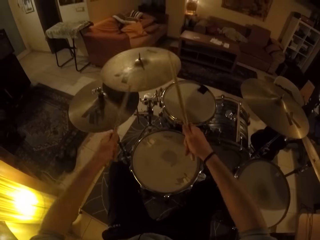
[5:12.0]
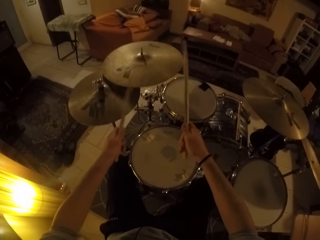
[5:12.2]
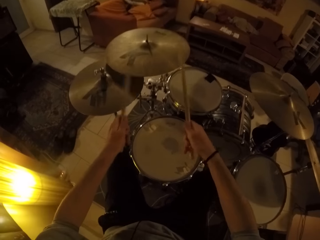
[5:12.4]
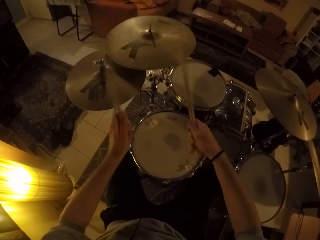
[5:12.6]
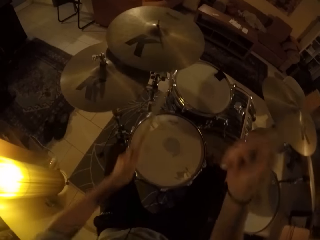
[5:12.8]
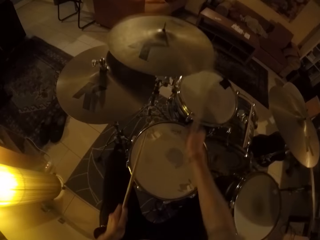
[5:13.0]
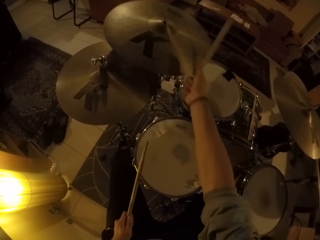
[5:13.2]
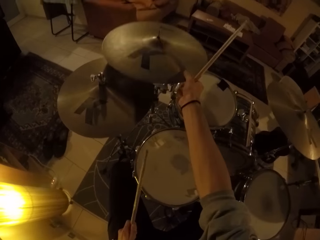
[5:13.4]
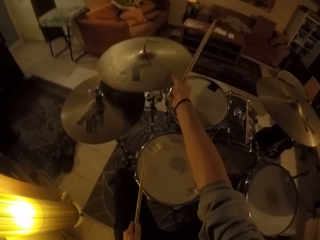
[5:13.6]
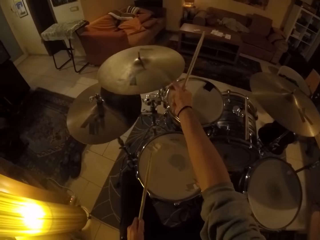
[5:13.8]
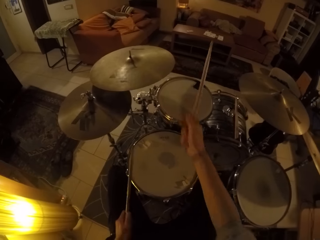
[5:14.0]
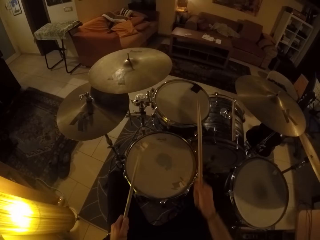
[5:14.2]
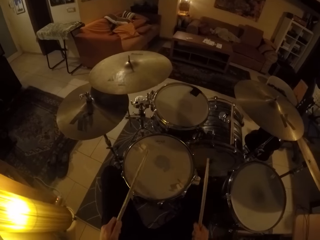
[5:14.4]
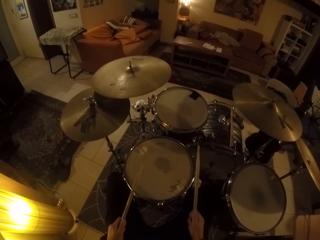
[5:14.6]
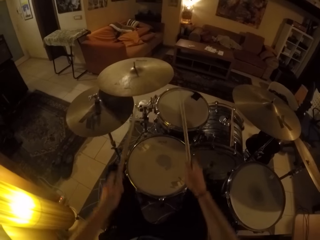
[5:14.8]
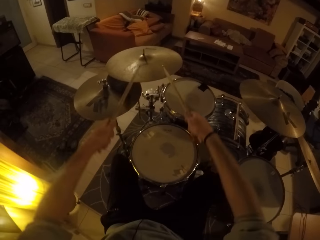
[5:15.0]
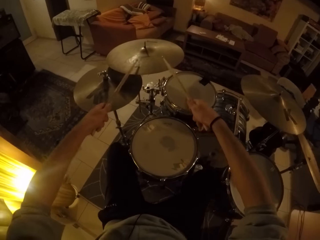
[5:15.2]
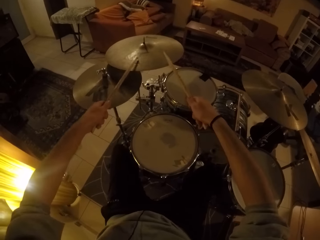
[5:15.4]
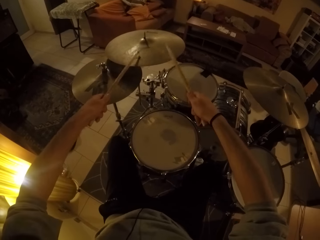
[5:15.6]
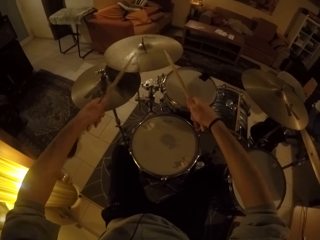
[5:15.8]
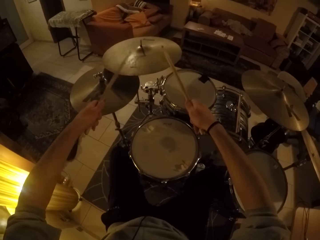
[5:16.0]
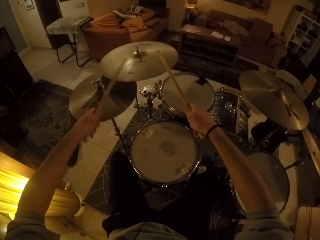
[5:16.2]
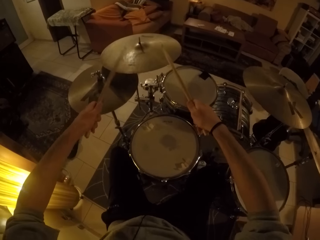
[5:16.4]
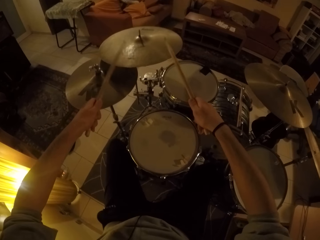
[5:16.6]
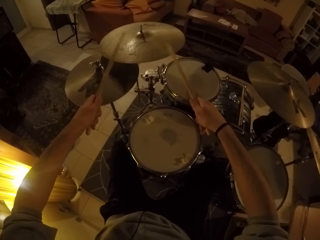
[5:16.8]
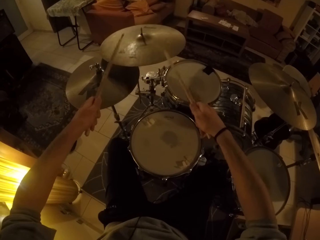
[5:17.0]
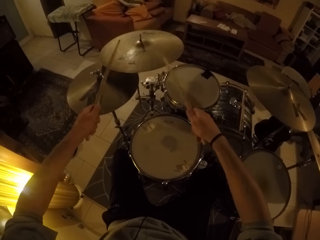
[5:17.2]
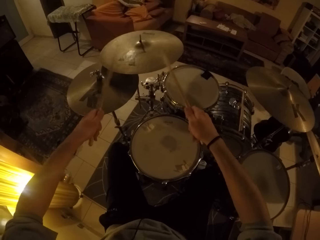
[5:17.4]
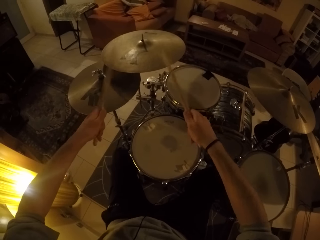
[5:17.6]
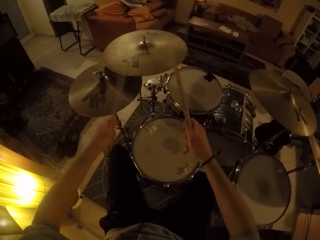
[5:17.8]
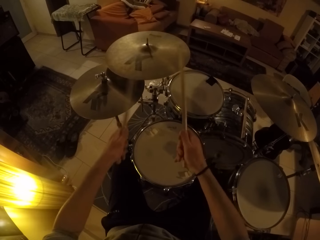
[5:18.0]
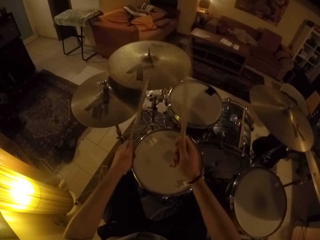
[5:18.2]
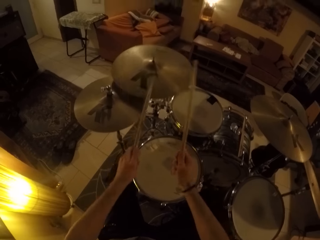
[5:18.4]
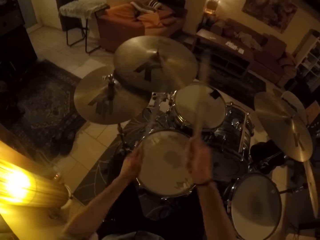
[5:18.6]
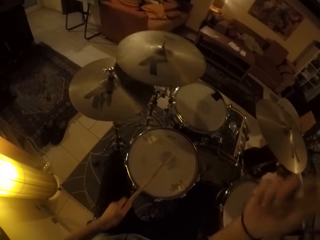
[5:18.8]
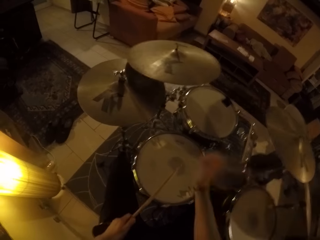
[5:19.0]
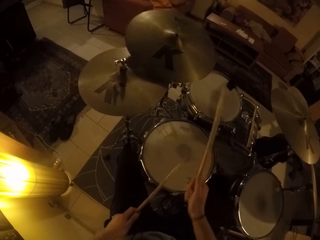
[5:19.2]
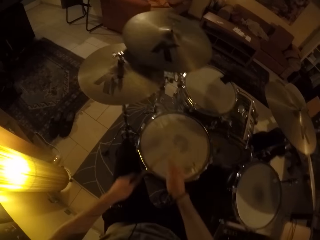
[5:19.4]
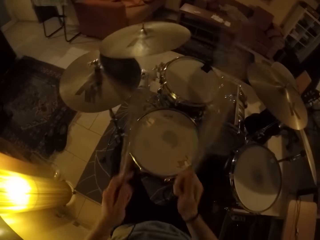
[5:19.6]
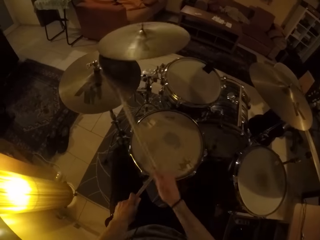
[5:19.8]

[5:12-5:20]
The camera wearer adjusts the drum set cymbal with his right hand. He steps on the drum set bass drum pedal with his left foot. He beats the drum set with the drum sticks in his hands.

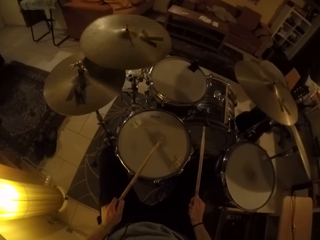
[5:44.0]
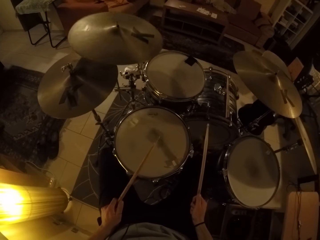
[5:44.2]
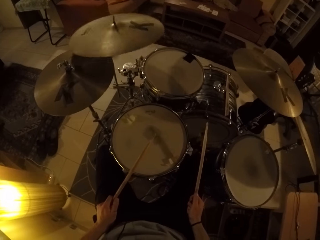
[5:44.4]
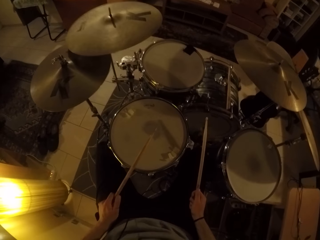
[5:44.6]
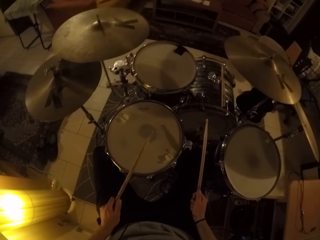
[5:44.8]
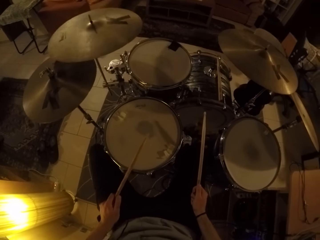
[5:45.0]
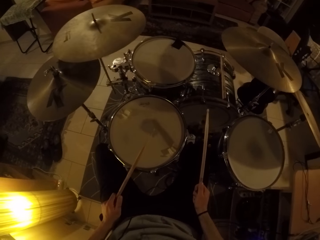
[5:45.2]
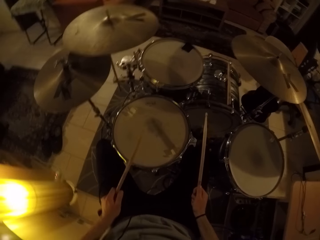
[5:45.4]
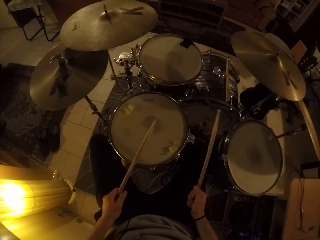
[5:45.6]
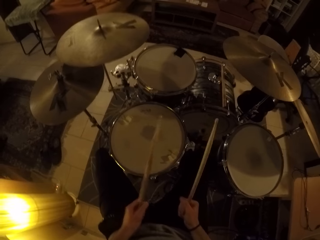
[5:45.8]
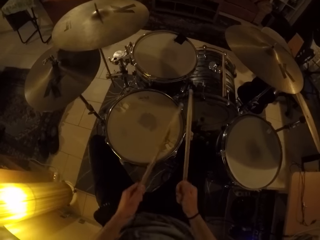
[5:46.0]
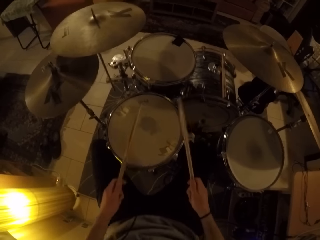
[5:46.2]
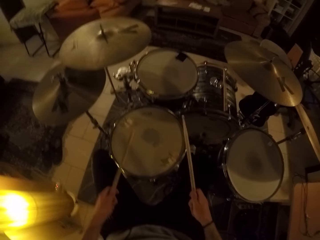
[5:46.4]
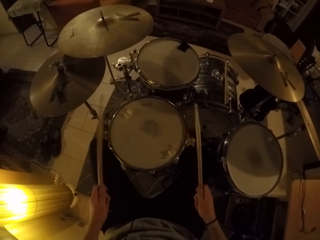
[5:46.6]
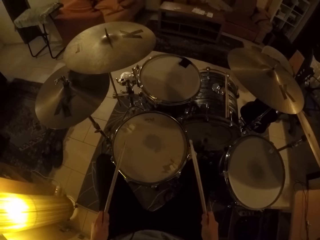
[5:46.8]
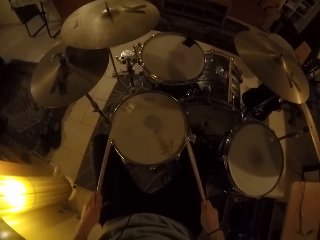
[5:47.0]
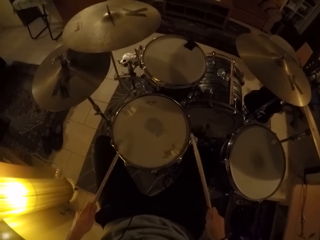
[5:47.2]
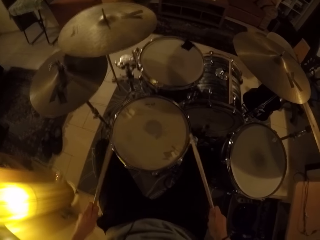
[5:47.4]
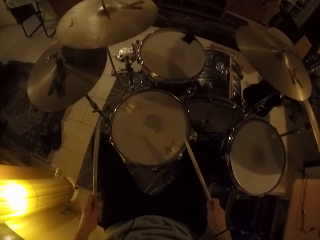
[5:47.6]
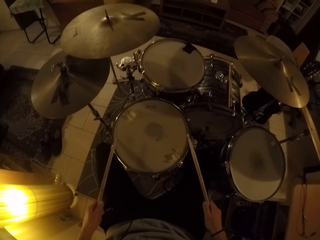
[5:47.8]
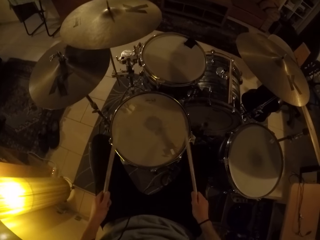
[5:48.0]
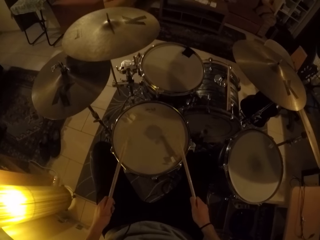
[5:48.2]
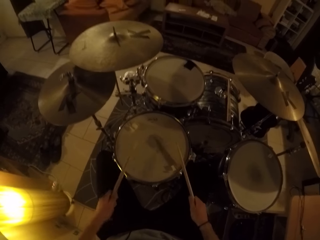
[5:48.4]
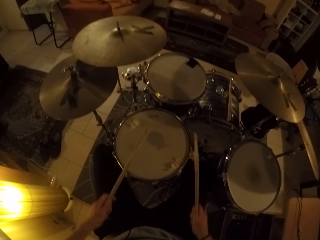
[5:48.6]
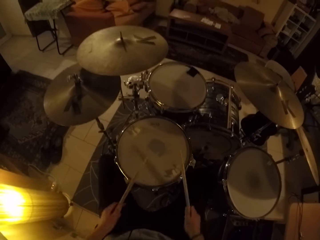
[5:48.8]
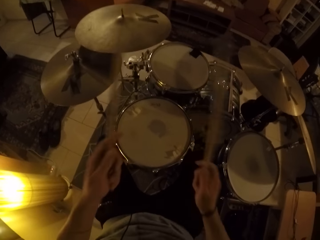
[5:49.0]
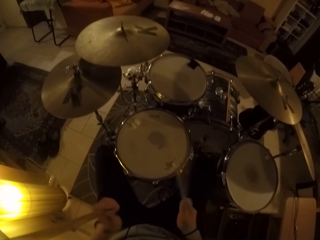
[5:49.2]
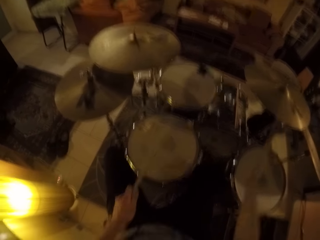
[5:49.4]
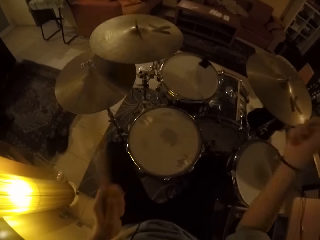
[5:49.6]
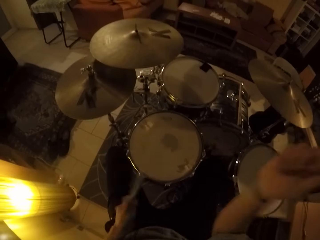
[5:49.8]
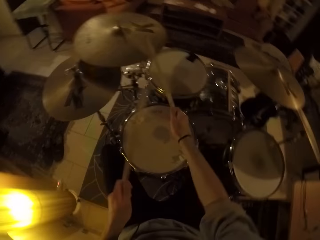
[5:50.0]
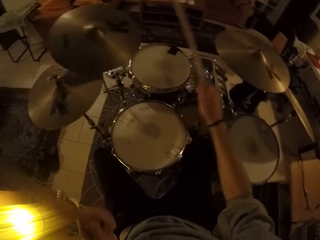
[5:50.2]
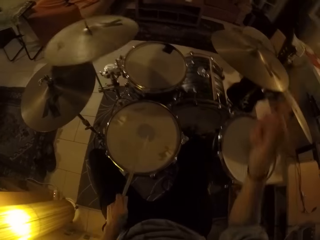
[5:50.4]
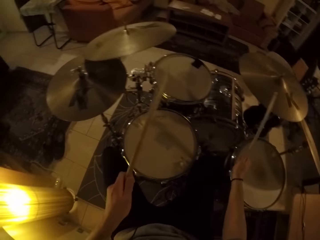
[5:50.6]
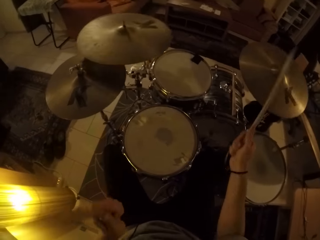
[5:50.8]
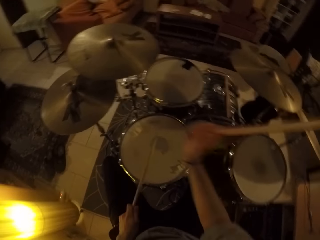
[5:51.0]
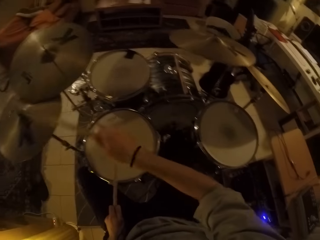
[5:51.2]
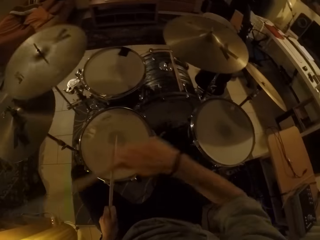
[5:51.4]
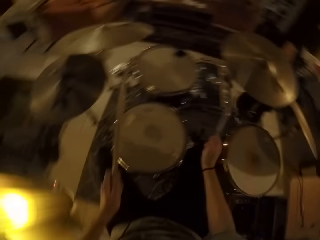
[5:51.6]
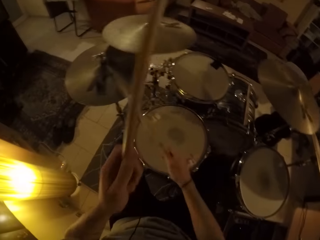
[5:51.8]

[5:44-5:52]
The camera wearer steps on the drum set bass drum pedal with his left foot. He beats the drum set with the drum sticks in his hands.

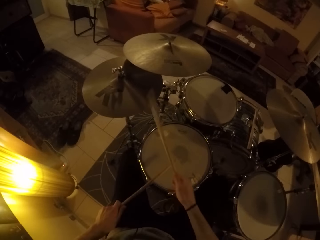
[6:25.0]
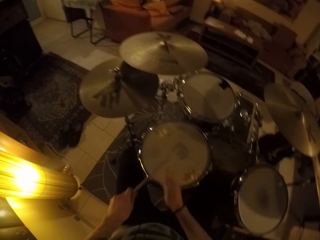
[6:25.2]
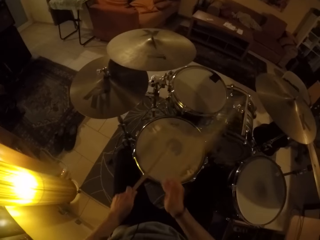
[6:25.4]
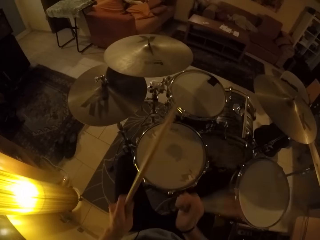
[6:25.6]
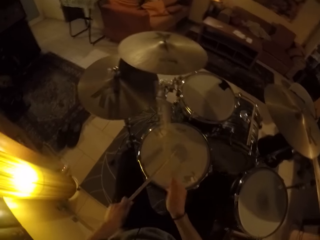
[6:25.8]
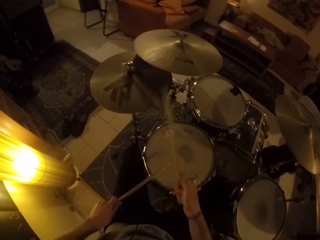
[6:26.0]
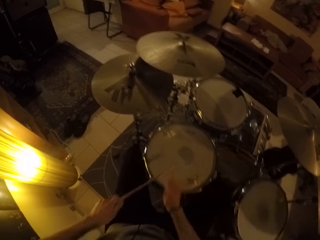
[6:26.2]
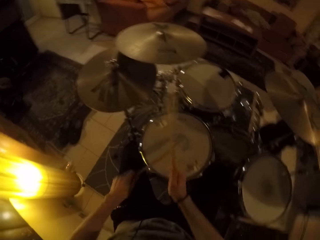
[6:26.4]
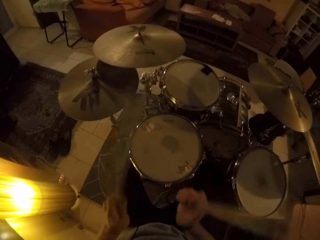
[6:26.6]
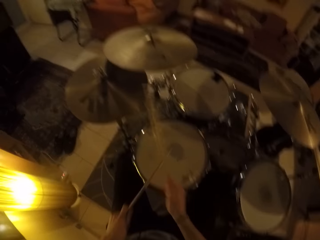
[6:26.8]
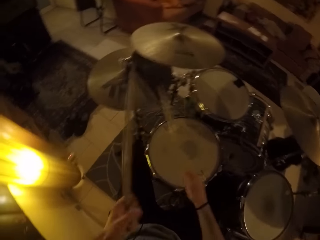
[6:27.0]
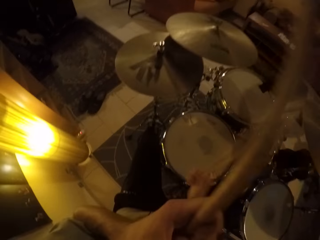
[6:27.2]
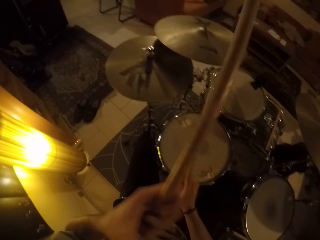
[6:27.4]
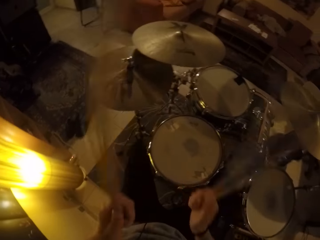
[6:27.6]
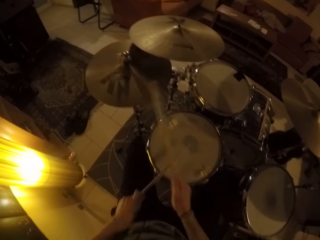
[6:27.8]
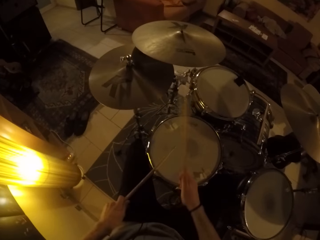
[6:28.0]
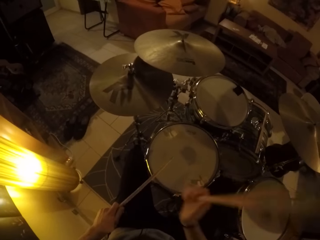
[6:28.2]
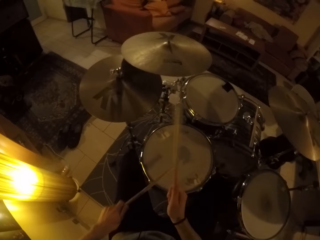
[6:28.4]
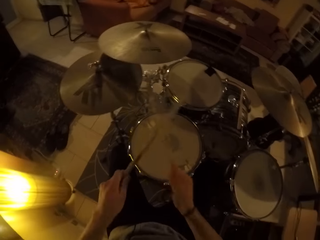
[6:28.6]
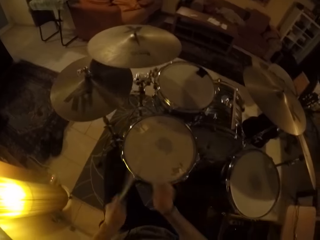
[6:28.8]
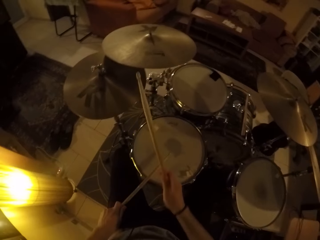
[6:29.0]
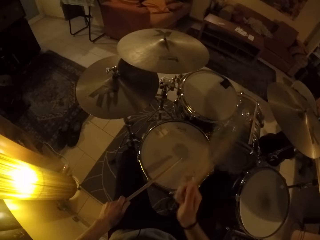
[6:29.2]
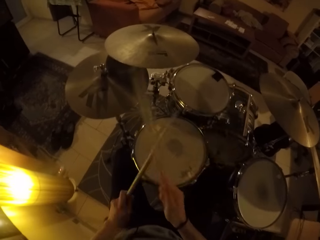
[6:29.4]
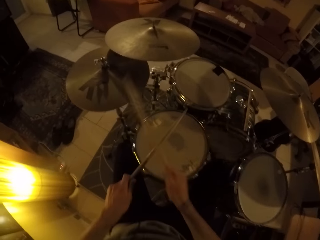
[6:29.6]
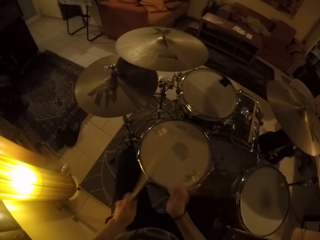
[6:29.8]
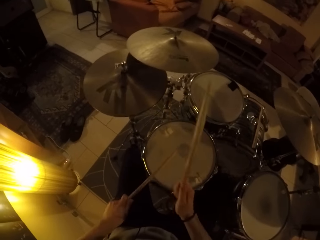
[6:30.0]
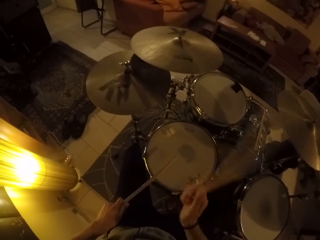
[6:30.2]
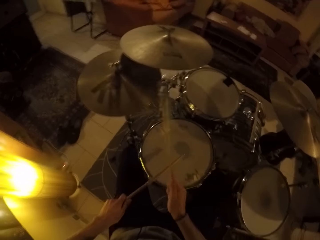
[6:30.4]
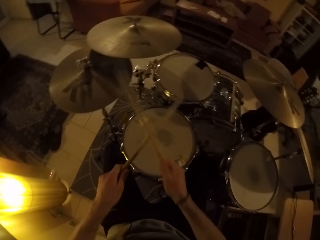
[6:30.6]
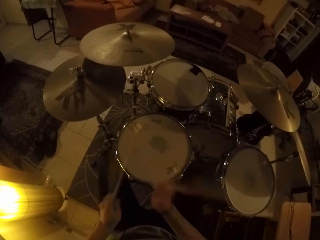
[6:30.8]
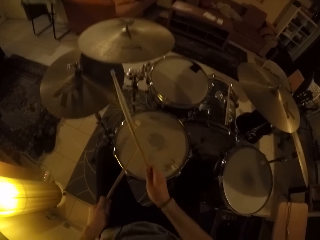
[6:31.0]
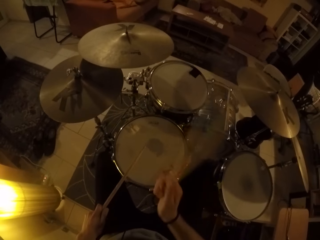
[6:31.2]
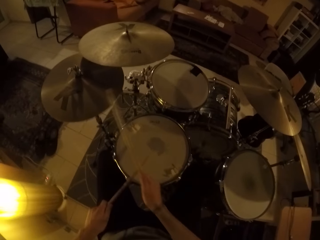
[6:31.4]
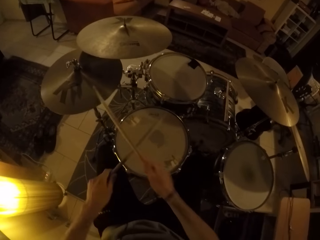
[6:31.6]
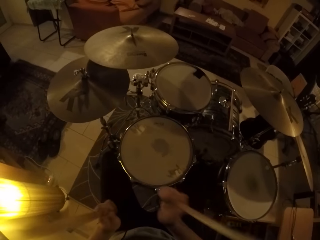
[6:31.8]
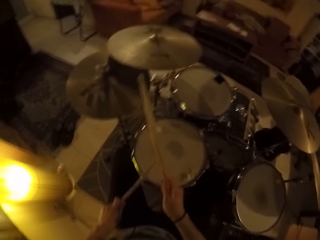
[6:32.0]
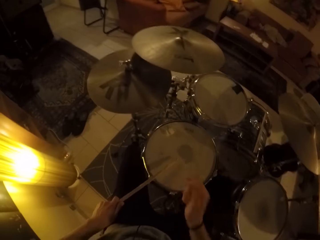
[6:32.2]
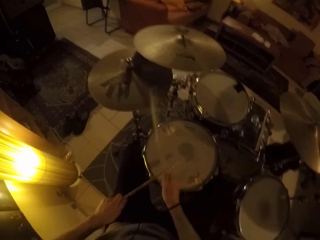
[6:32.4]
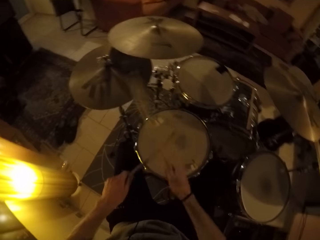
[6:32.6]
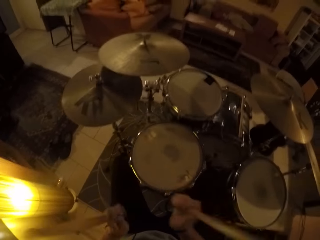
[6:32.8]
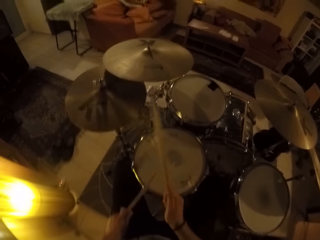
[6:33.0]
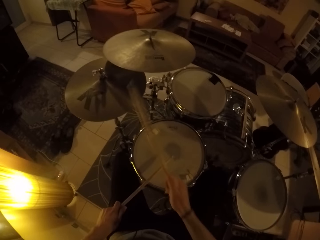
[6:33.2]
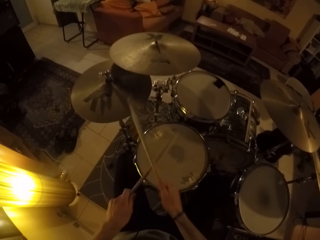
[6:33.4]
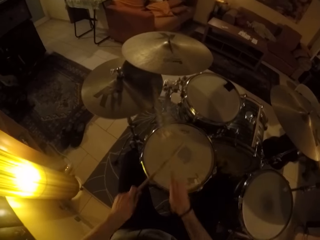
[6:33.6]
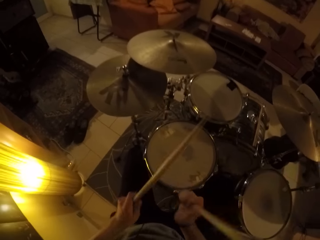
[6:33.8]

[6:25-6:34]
The camera wearer touches his face with his left hand. He beats the drum set with the drum sticks in his hands.
